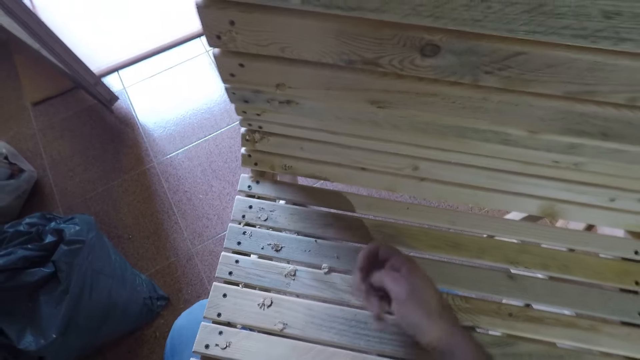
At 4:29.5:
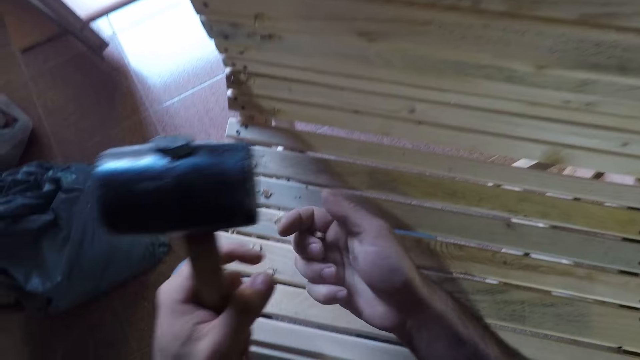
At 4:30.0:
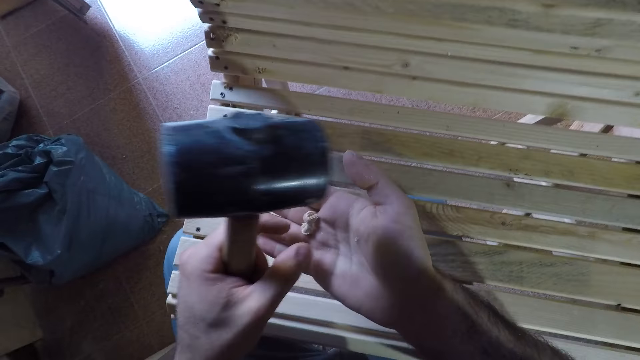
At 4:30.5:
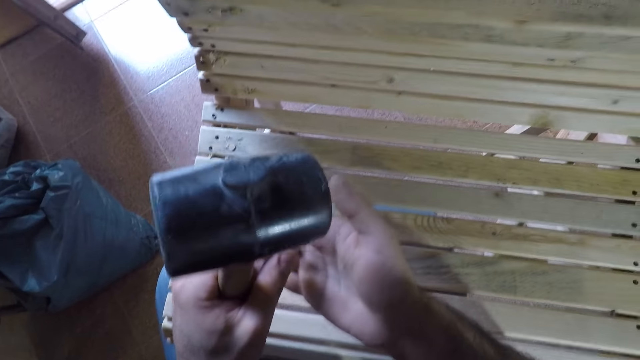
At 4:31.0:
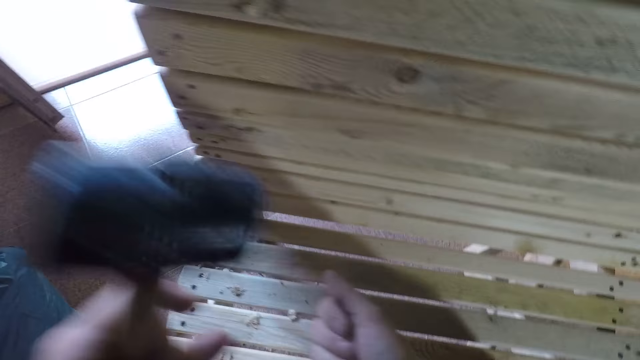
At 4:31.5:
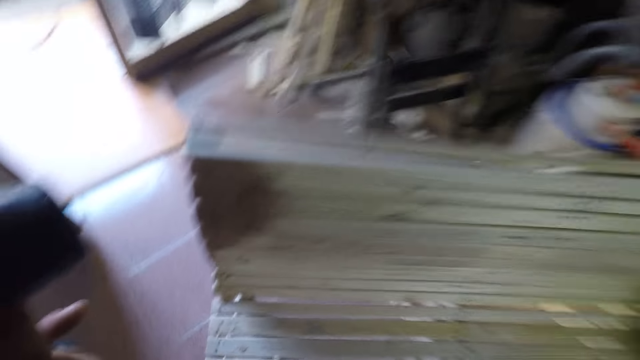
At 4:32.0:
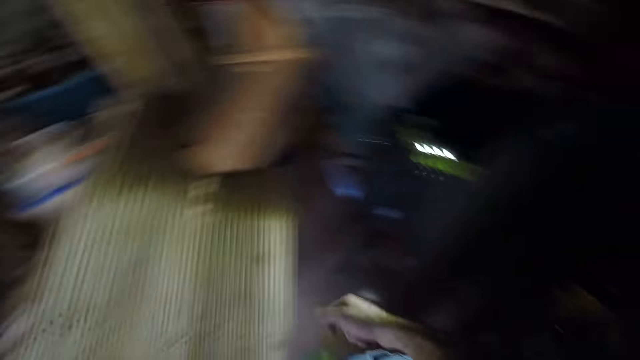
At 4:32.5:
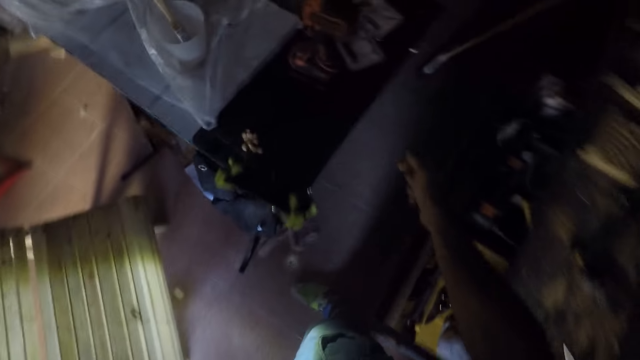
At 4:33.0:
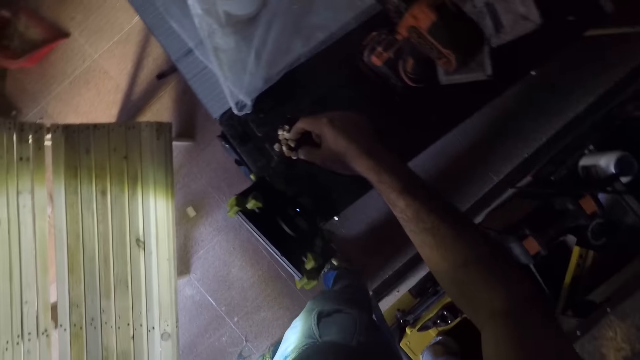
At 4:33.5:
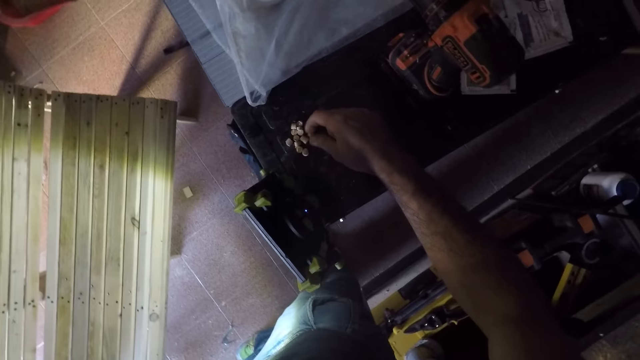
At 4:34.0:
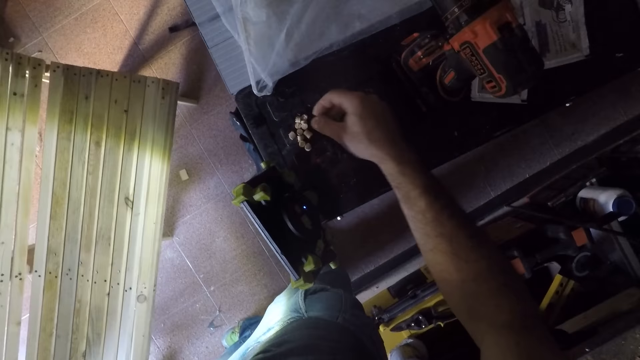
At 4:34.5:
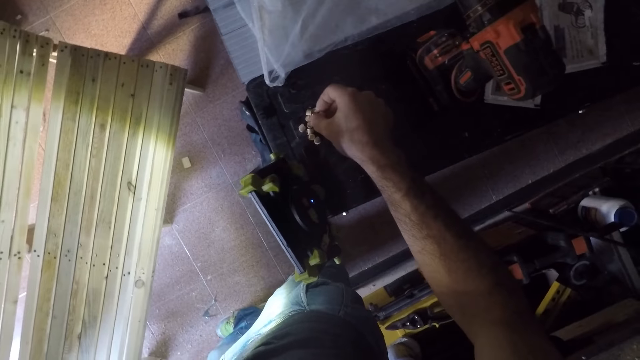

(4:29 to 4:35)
The camera wearer touches another beech dowel from his right hand. He picks a wood screw hole plug in his hand, and places the wood screw hole plug in his hand. He picks beech dowels with his right hand from a table.

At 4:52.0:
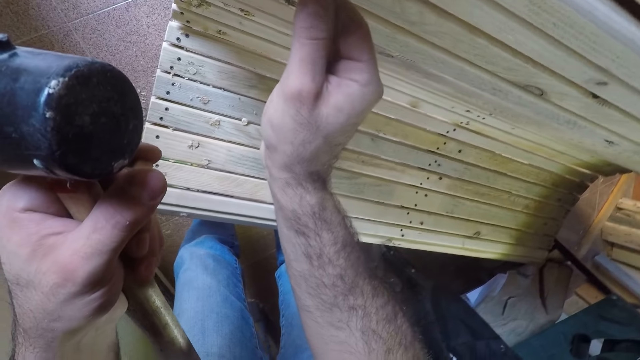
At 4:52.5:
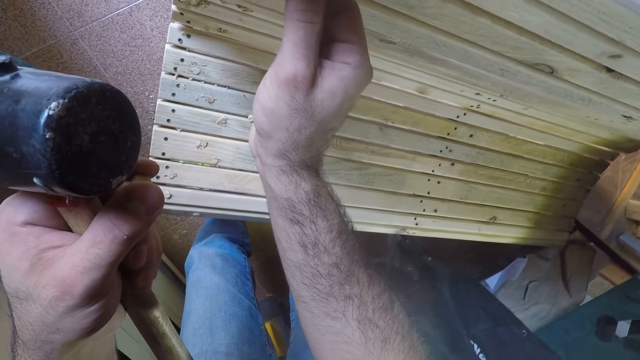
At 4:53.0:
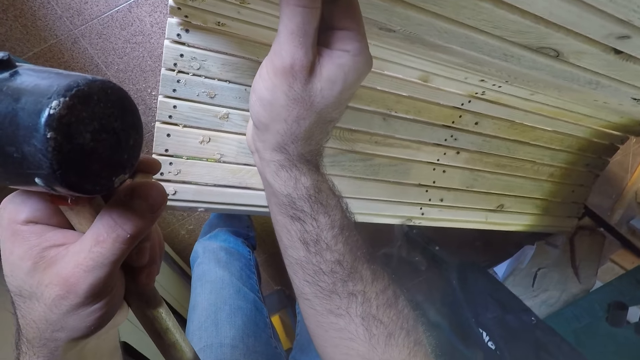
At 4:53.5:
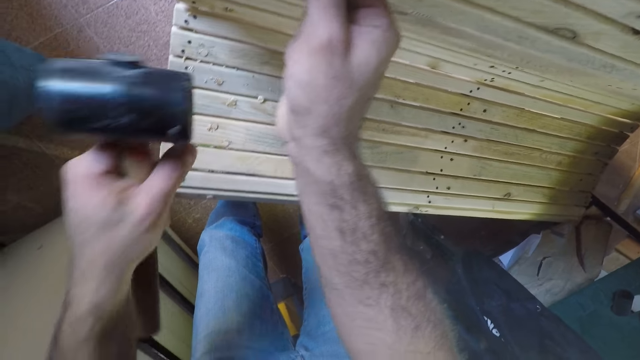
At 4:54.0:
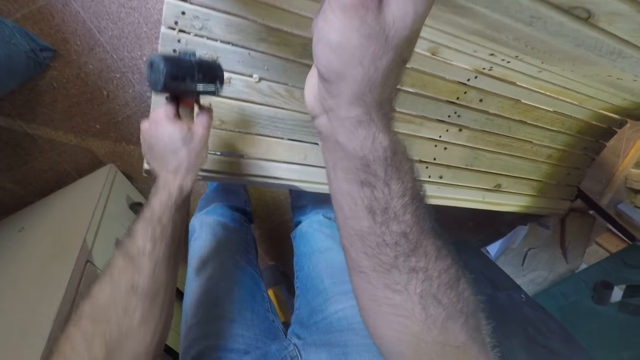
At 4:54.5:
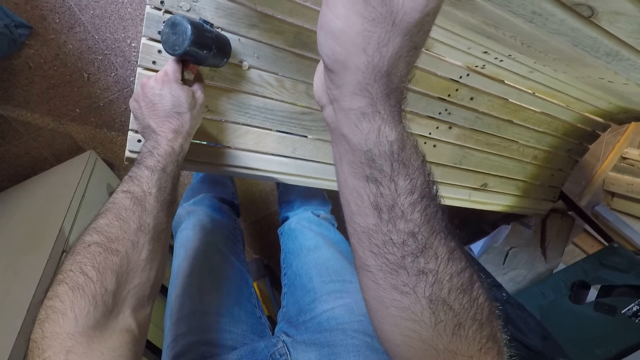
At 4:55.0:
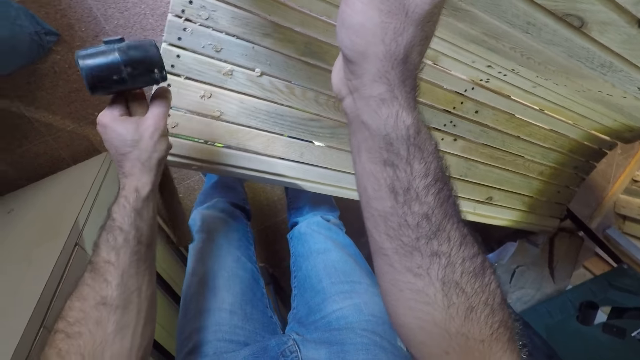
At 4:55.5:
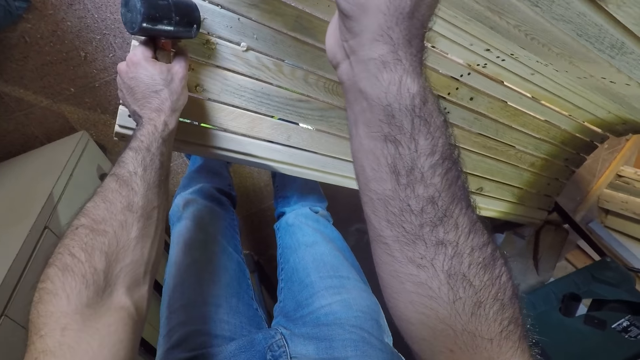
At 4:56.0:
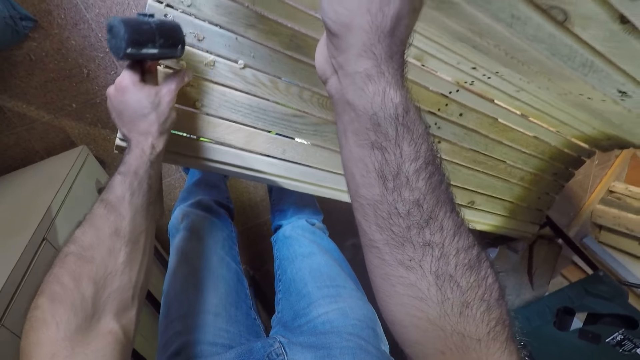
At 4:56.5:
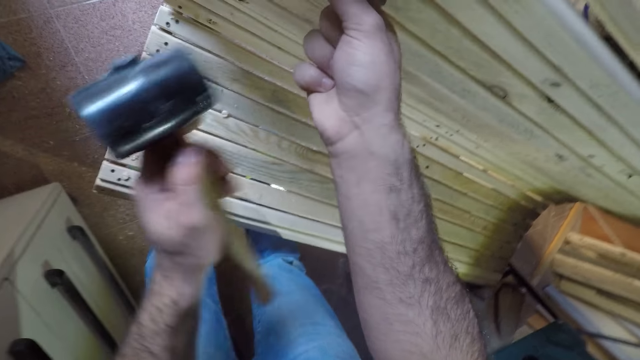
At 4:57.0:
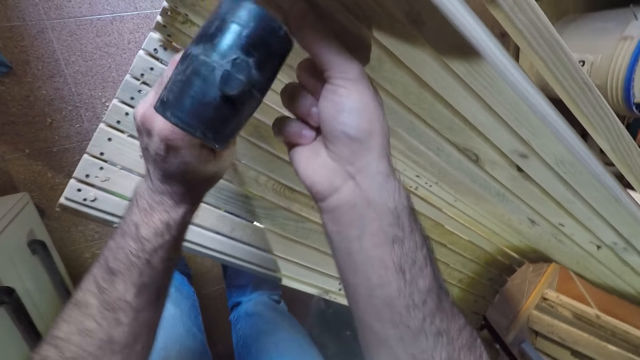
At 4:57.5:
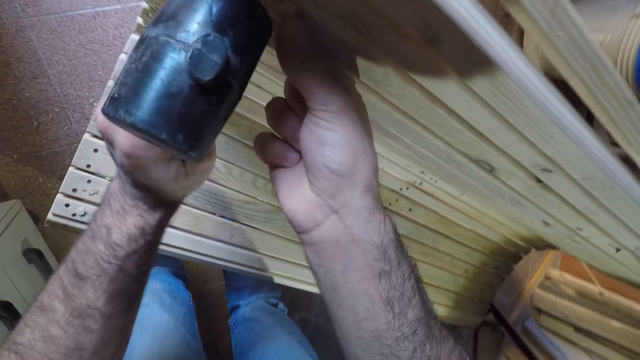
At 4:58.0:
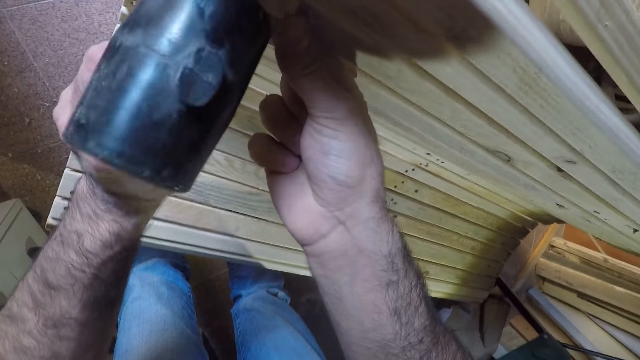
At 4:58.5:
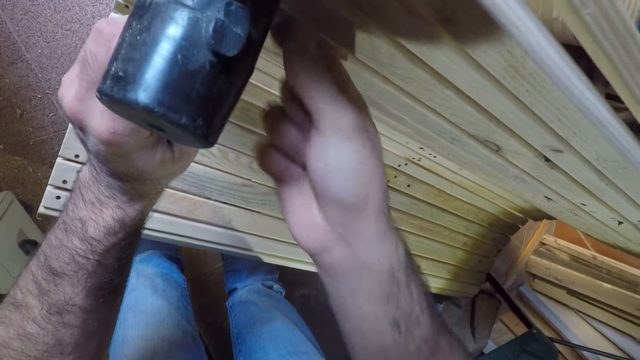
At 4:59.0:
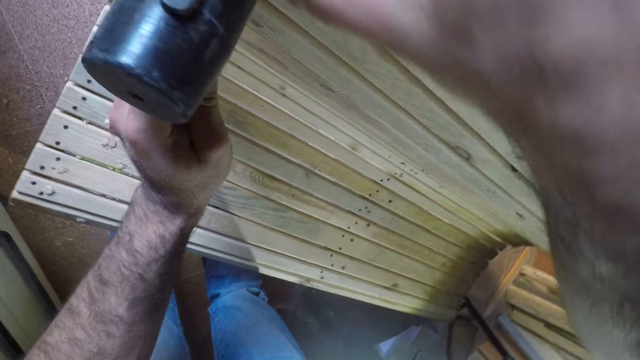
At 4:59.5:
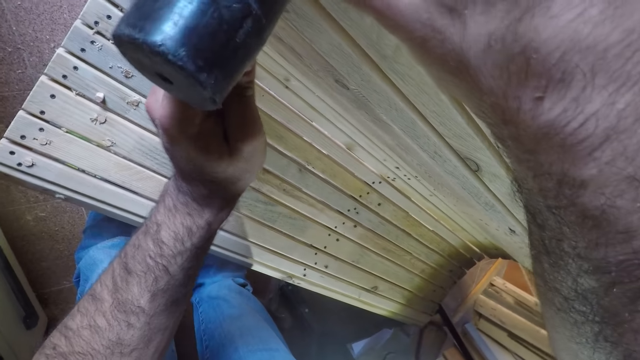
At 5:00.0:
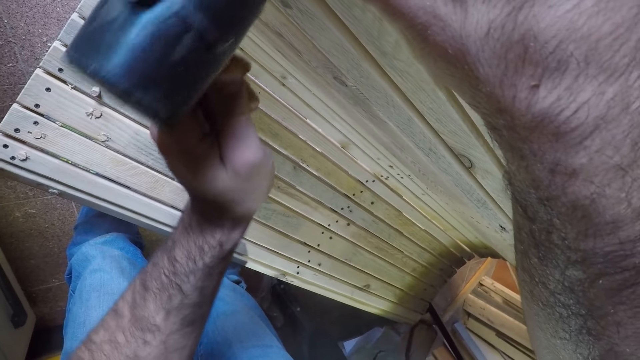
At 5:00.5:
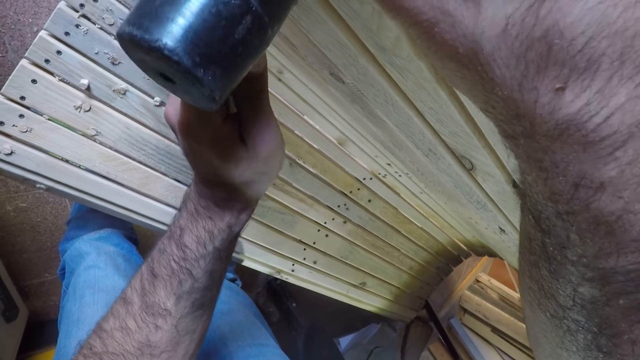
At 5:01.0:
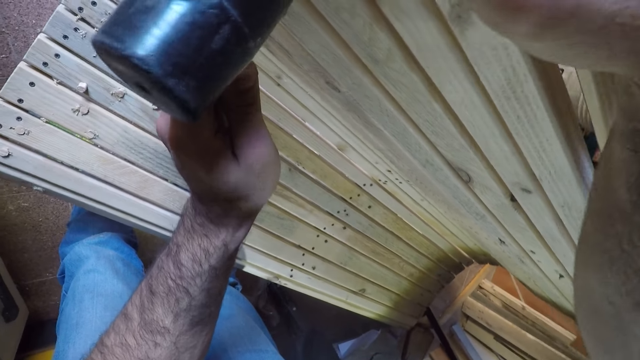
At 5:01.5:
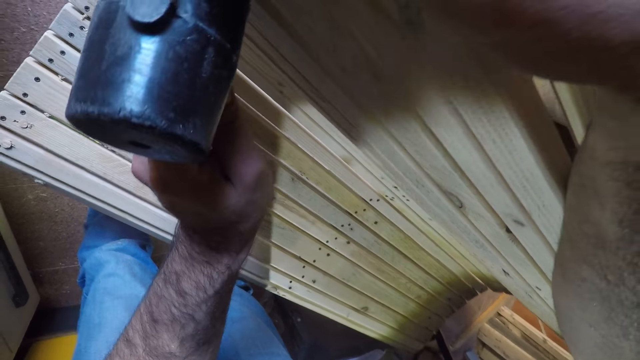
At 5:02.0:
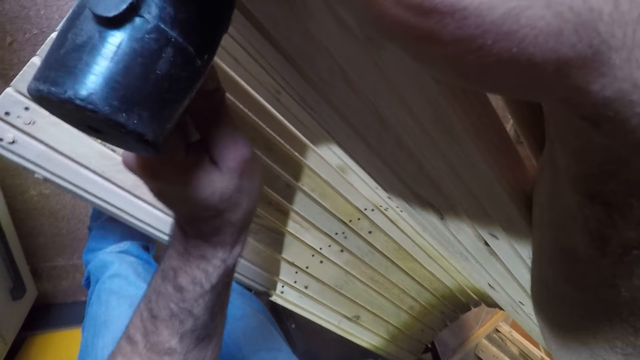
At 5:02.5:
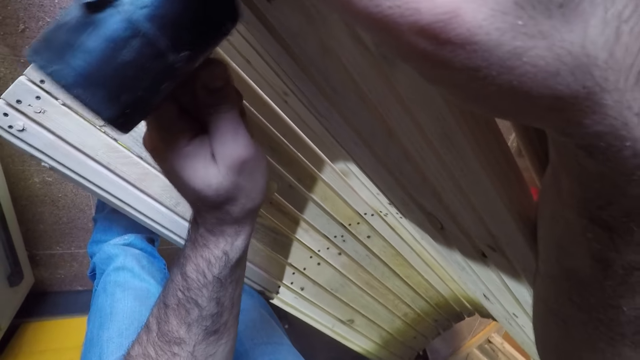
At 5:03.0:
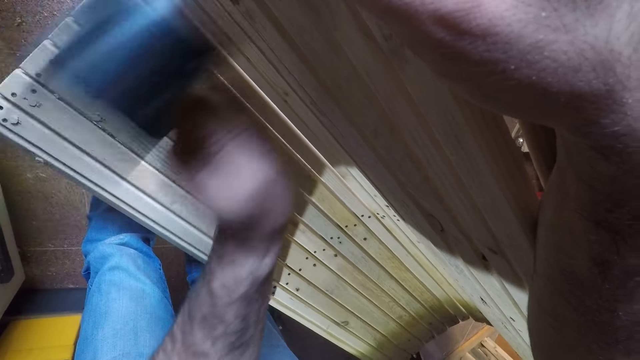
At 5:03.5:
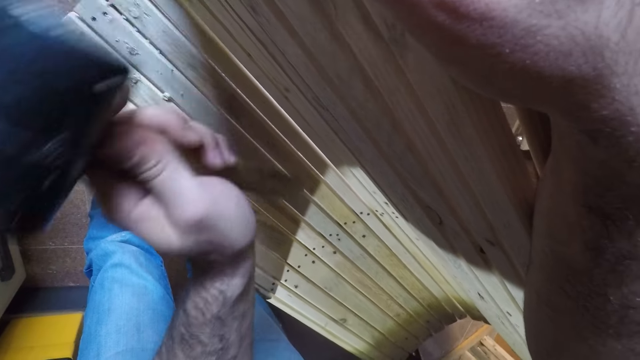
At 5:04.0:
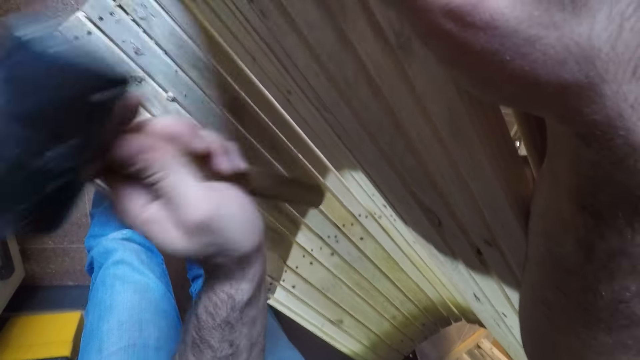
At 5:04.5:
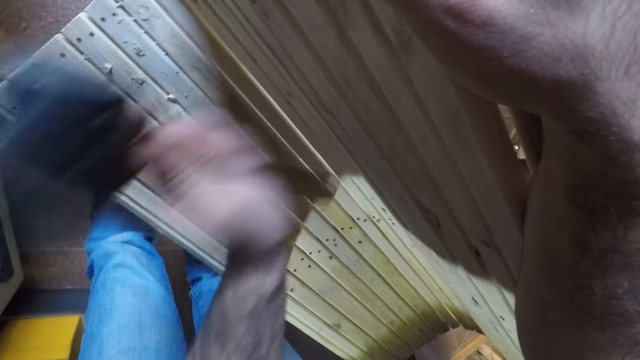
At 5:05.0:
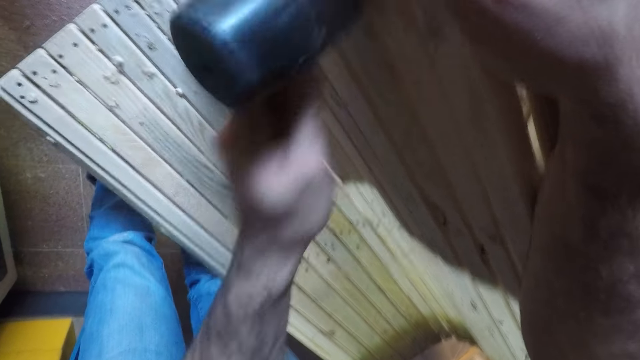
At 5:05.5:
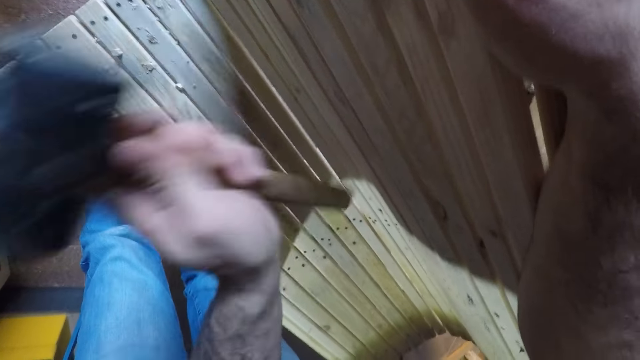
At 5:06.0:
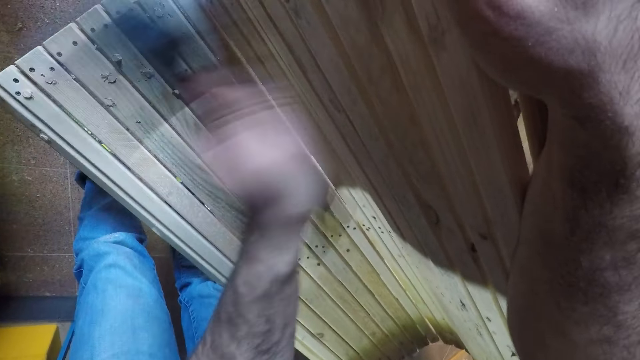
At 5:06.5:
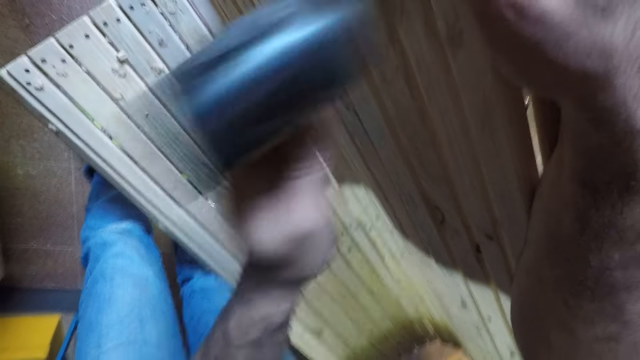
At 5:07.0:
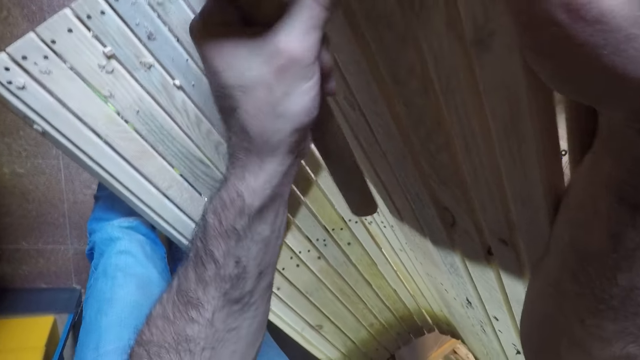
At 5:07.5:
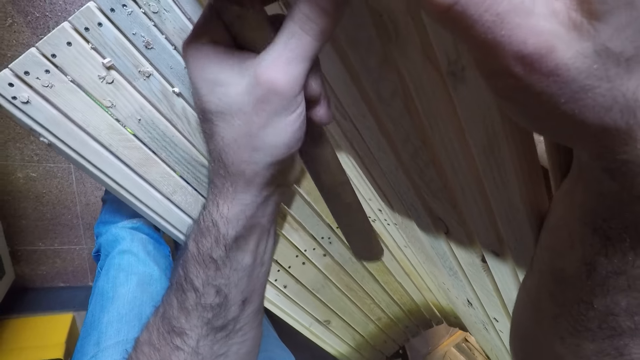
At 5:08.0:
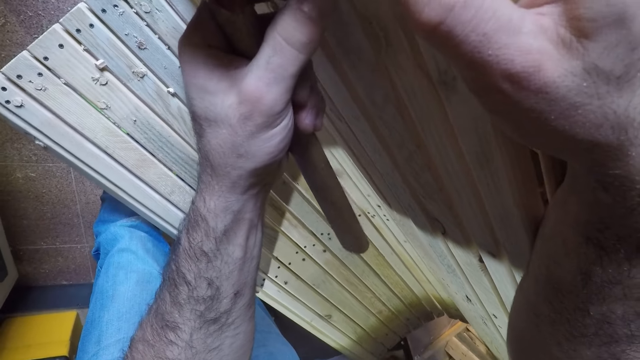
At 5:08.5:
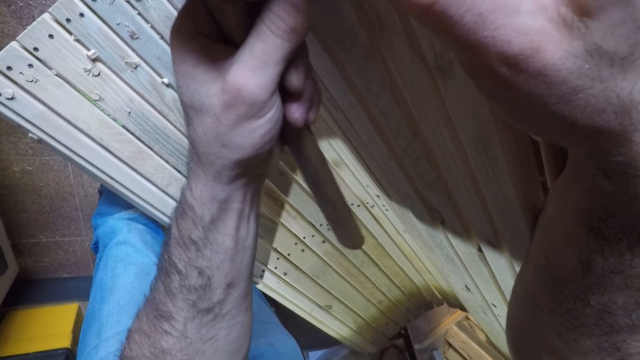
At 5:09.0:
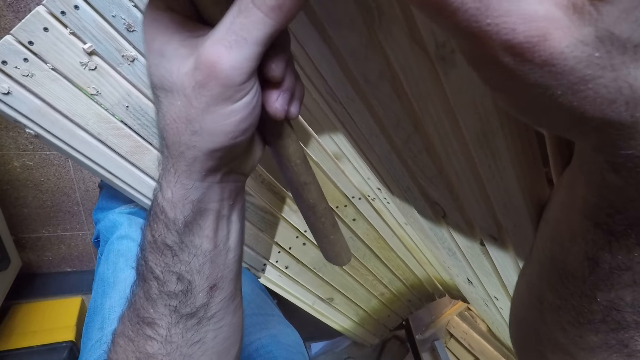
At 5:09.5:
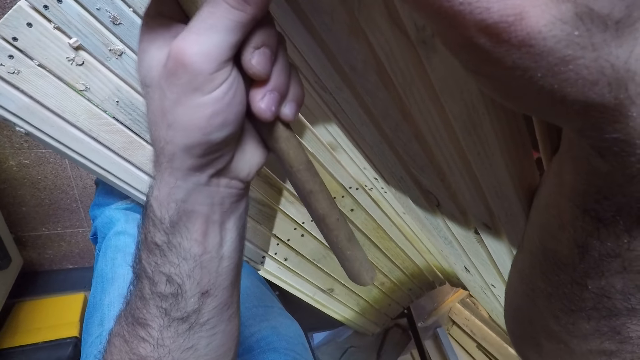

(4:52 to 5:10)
The camera wearer fixes the beech dowel on the woodwork with his right hand. He drops the beech dowel on the woodwork with his left hand. He hits the hammer on the beech dowel with his left hand. He places his right hand on the woodwork. He adjusts the beech dowel in the woodwork with his left hand.
